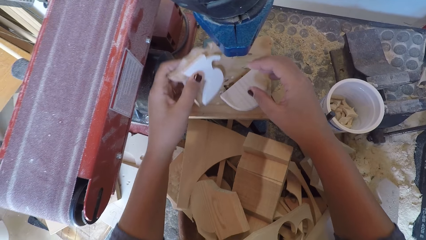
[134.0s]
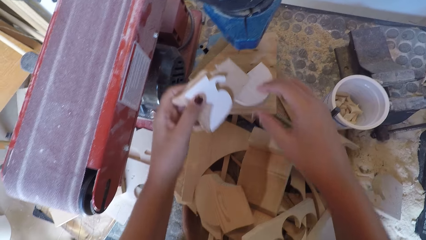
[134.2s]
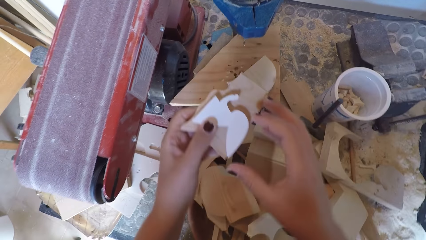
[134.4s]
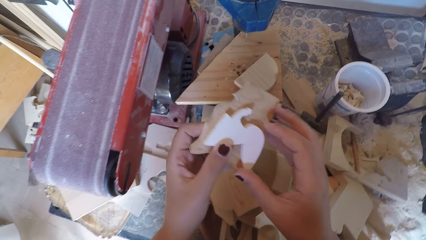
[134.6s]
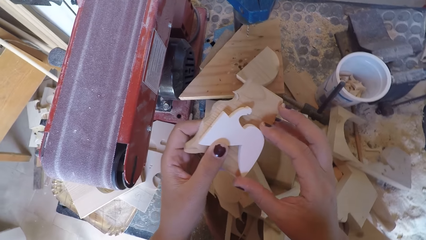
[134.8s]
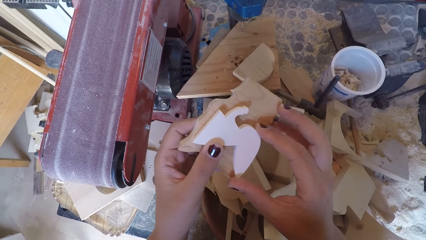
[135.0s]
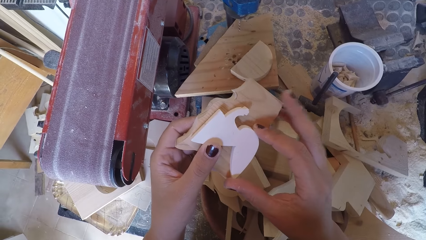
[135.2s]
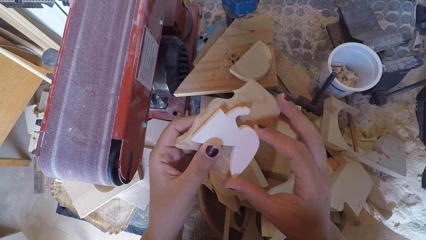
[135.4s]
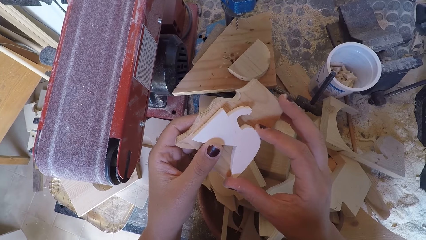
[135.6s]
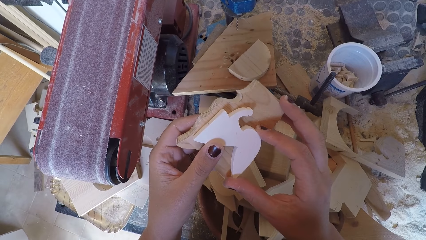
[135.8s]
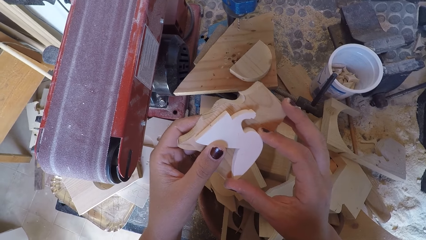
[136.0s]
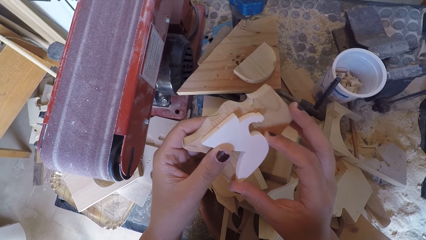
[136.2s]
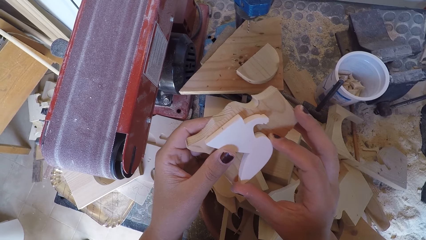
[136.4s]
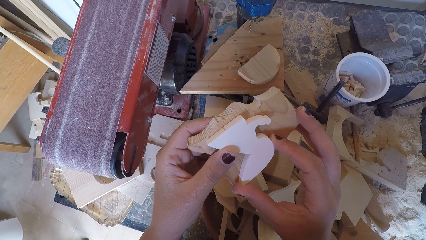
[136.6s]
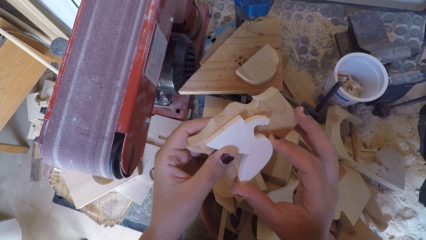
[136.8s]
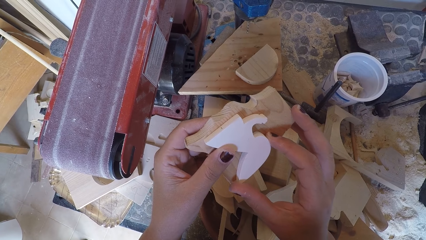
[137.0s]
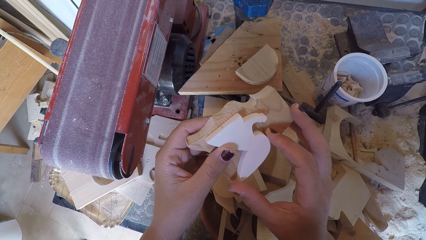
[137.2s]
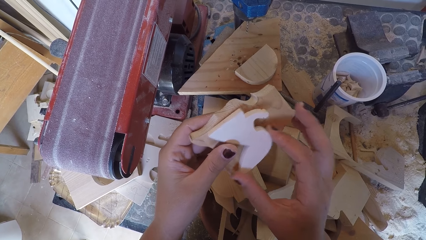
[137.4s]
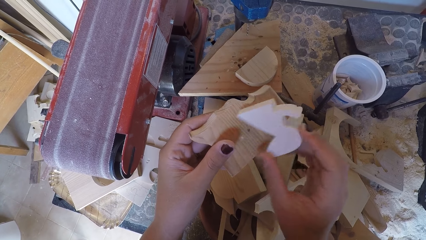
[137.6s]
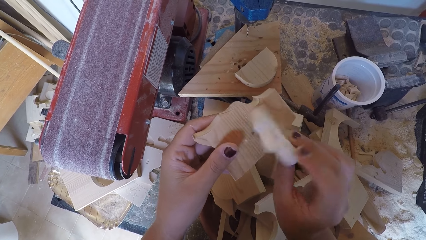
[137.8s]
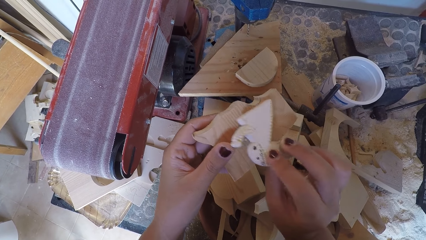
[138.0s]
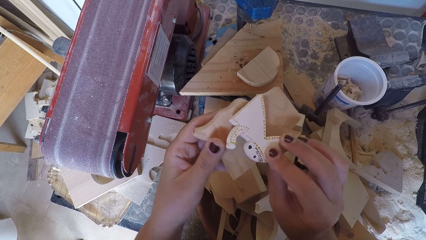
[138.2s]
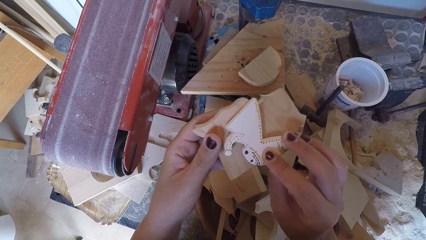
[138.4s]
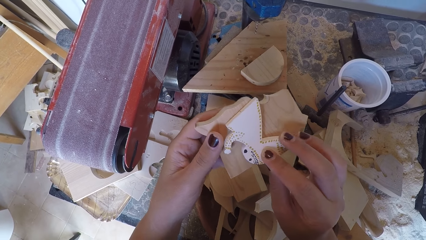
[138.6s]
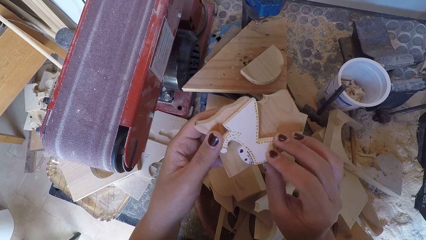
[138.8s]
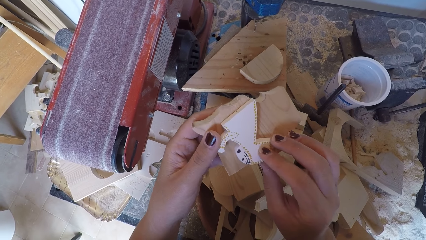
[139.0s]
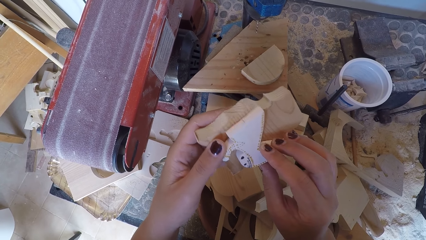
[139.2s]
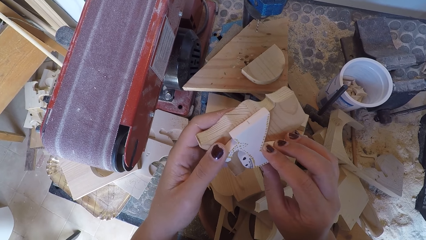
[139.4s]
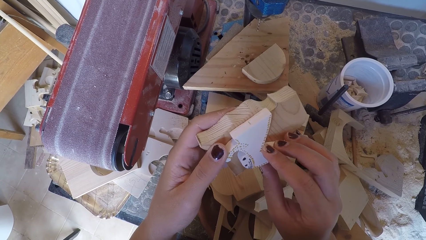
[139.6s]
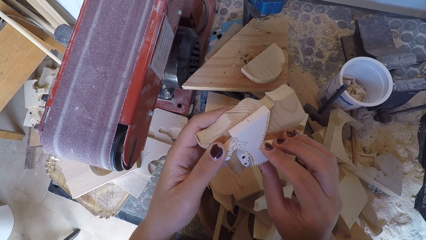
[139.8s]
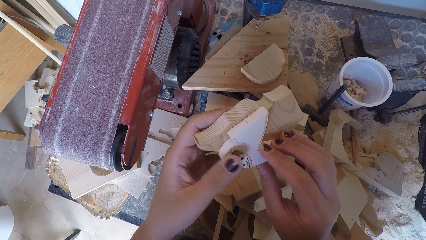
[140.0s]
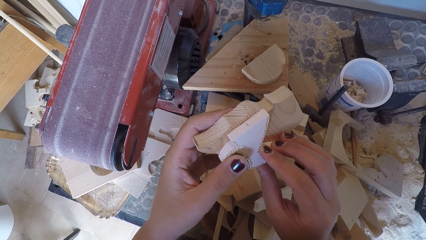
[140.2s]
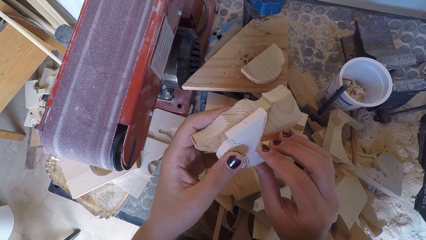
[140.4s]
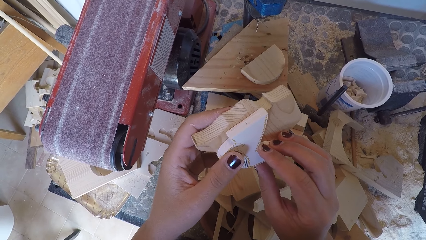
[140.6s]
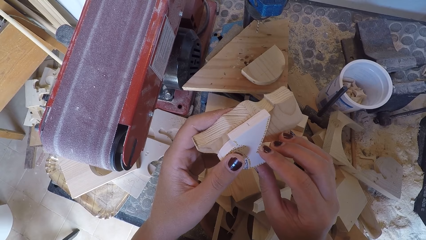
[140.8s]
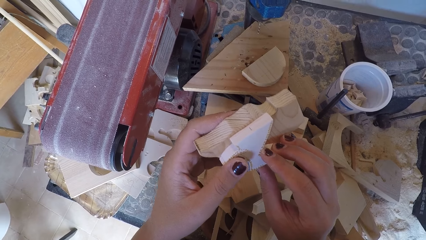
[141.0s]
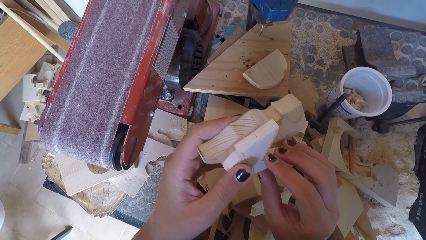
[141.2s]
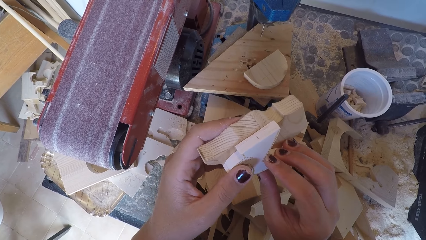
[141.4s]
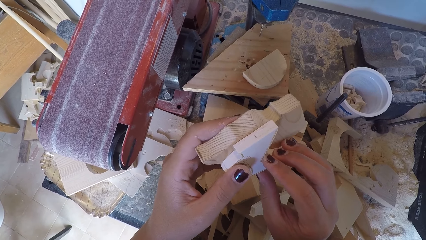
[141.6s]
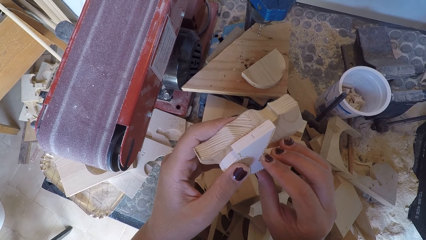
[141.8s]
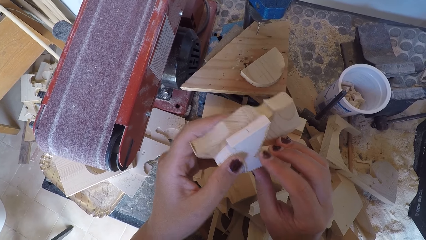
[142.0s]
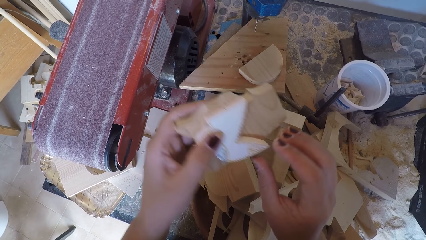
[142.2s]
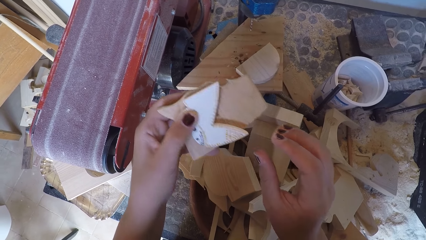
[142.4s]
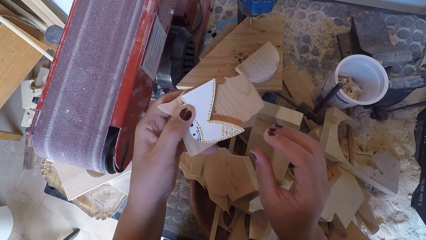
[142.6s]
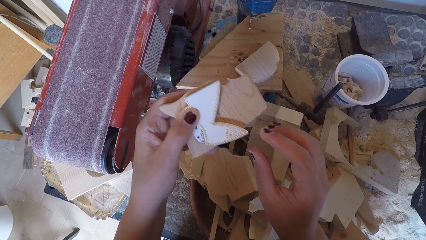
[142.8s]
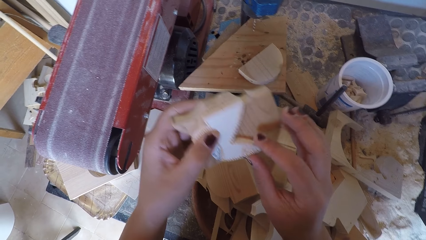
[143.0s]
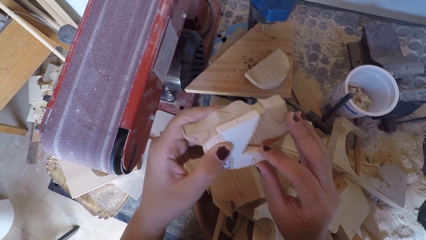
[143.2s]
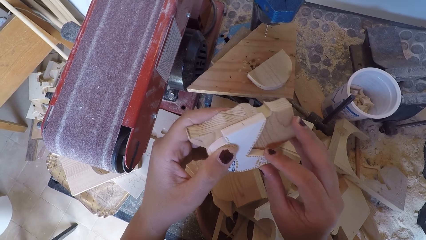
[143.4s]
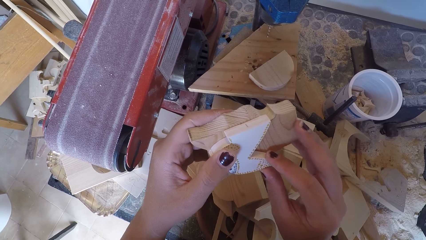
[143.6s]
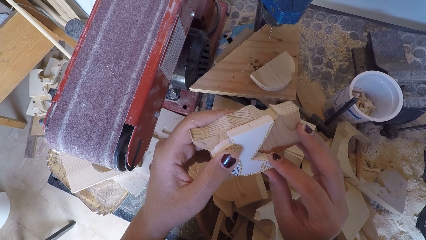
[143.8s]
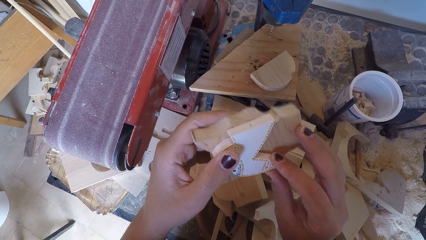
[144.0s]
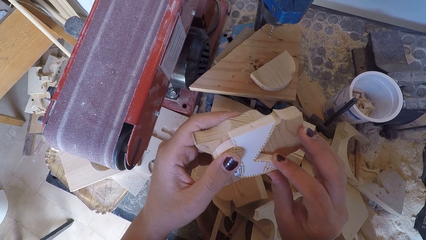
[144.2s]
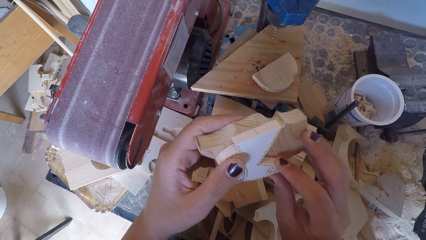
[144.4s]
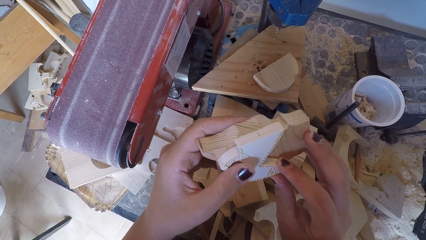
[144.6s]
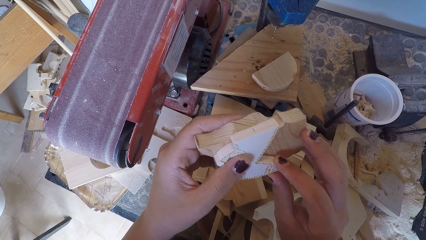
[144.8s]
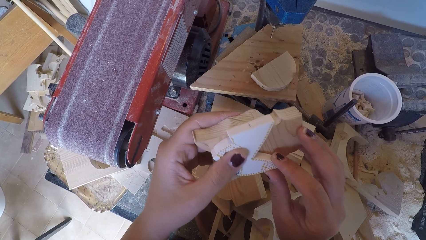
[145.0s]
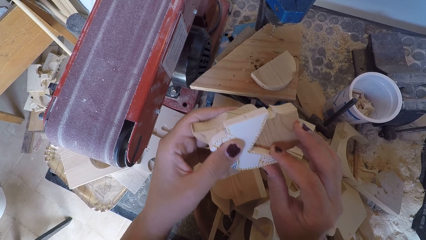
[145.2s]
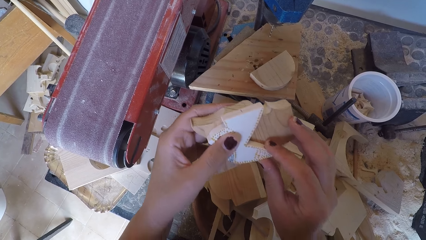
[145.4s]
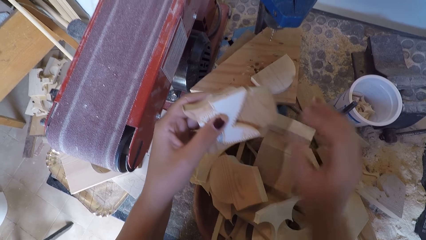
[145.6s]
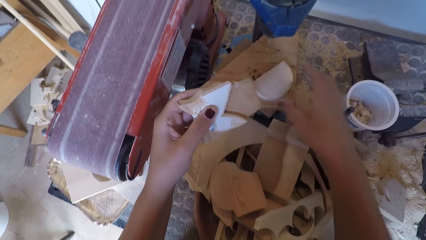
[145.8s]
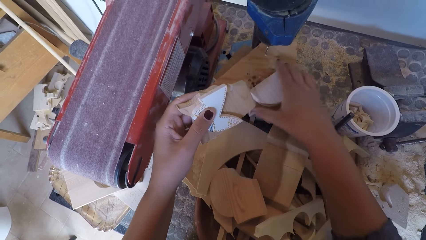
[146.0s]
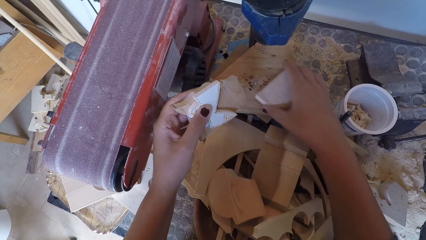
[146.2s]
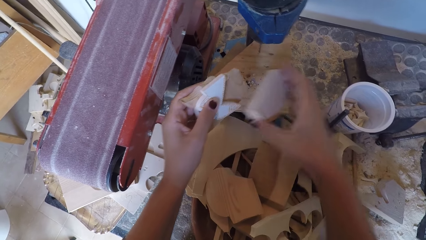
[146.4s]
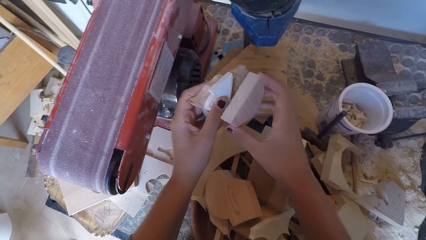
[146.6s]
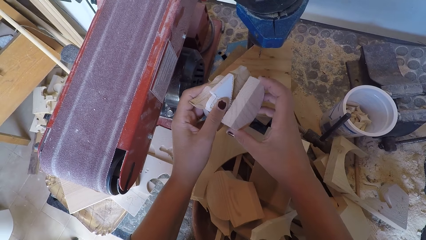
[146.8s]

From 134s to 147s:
The camera wearer holds wood carvings. They turn around the wood carvings. They adjust the wood ornament. They hold the wood carvings. They pick the wood from the drill board.

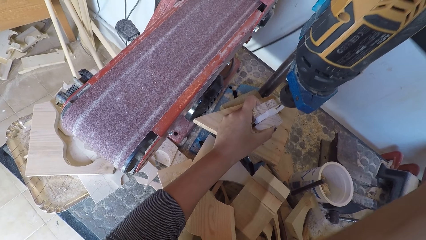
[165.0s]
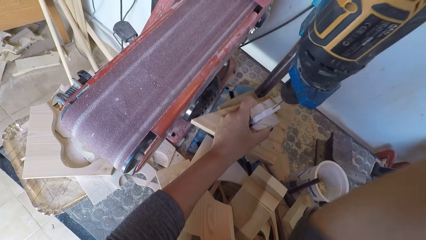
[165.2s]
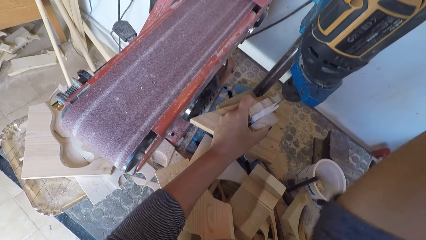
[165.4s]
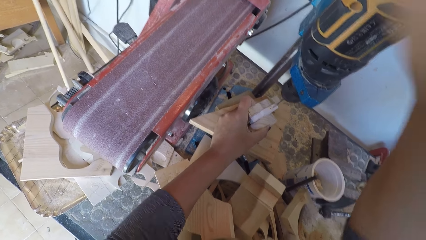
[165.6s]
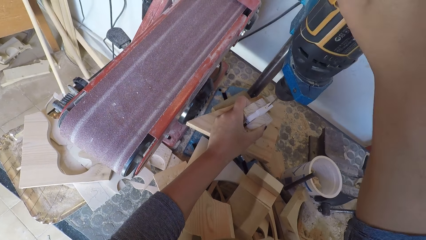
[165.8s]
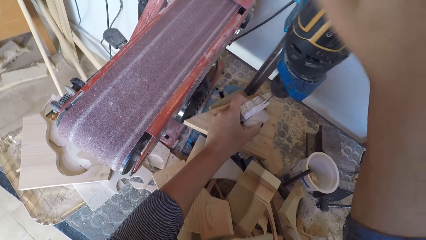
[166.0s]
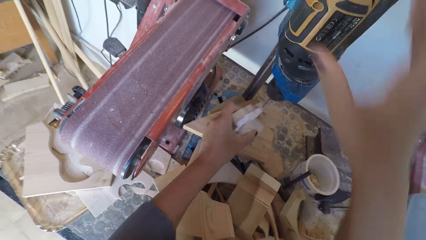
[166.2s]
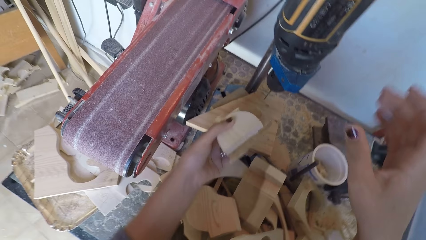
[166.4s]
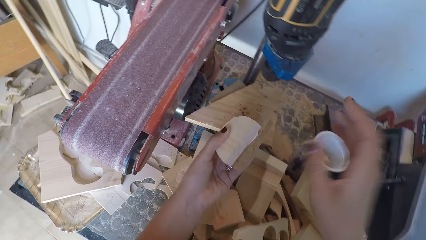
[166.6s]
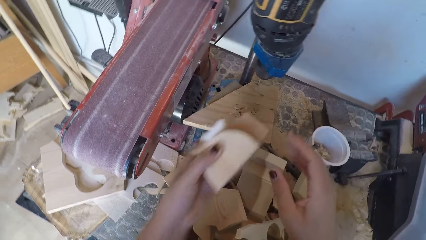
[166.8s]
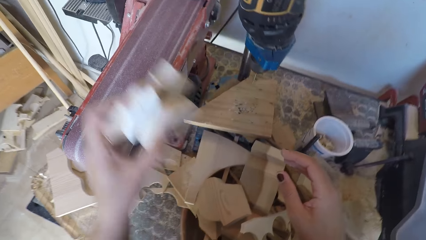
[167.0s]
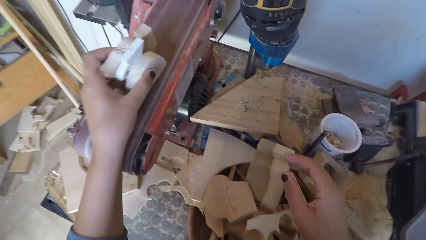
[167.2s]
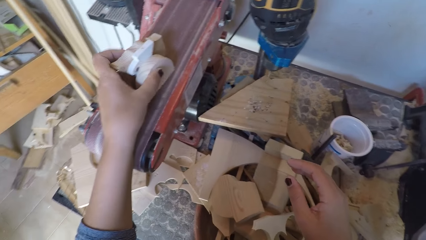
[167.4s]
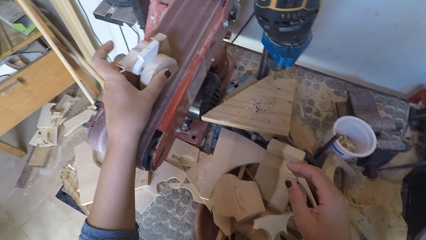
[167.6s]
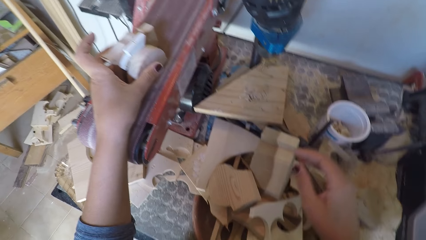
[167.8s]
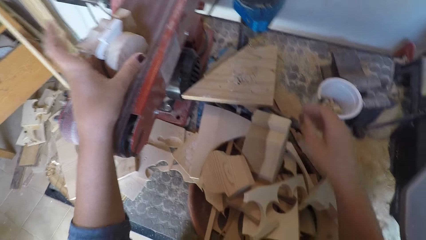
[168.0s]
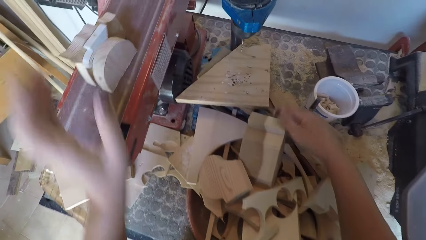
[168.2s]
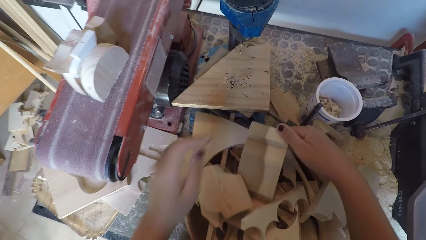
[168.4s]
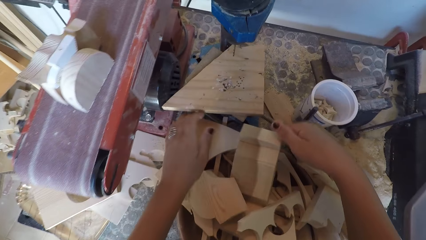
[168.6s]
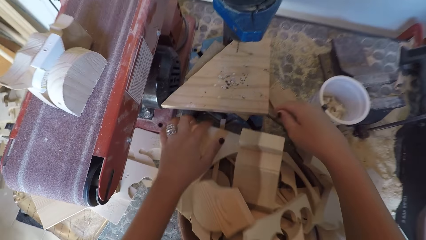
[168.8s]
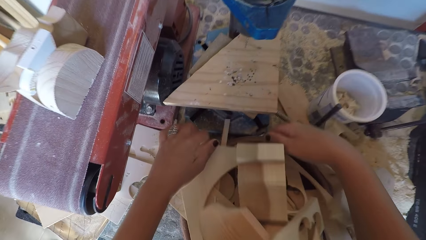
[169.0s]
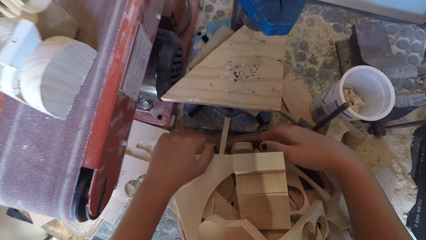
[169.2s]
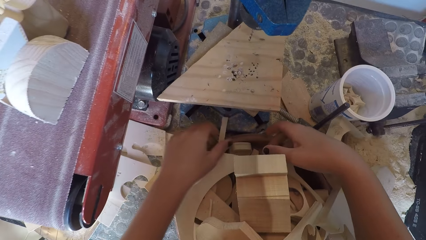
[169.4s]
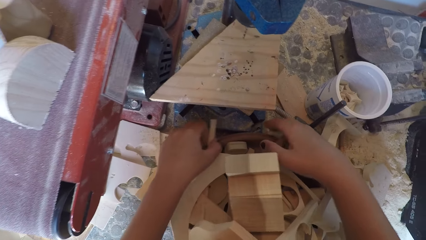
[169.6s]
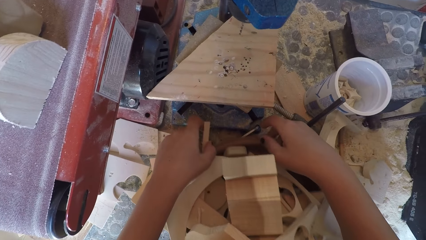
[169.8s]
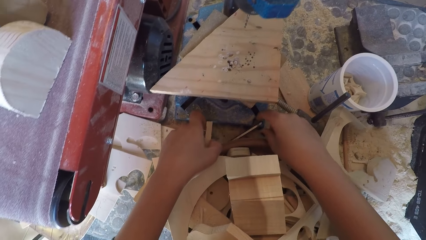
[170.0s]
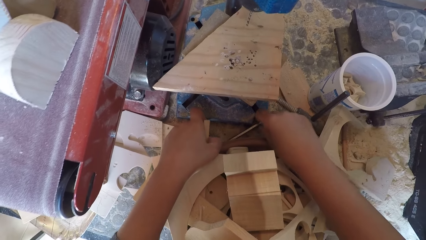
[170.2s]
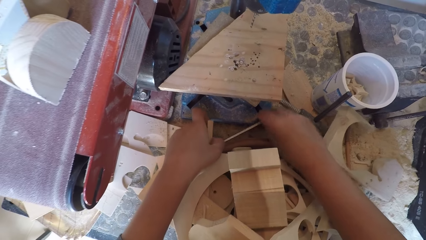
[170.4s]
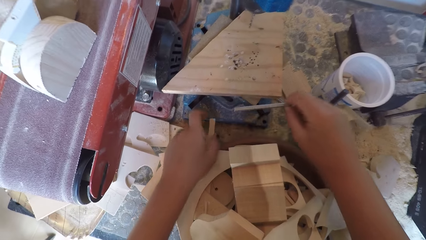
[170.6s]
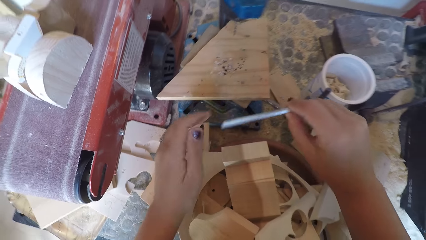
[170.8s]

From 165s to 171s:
The camera wearer holds wood carvings. They place the wood carvings on a sandpaper. They drop the wood ornaments on the cutter. They adjust the wood on the work bench. They push the basin and pick a piece of metal.
